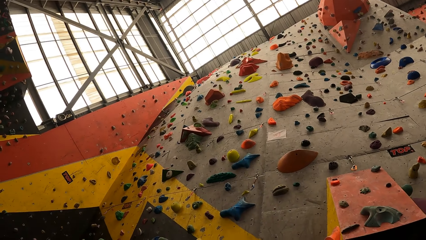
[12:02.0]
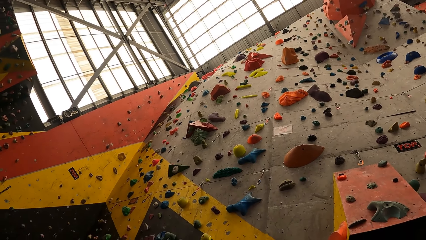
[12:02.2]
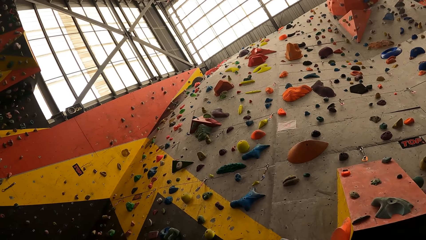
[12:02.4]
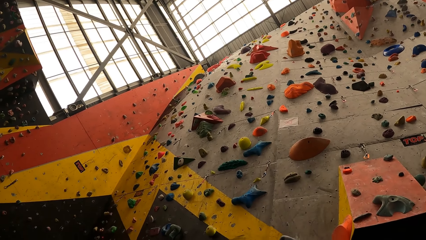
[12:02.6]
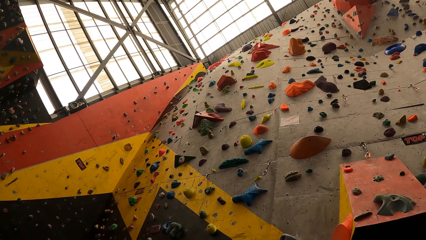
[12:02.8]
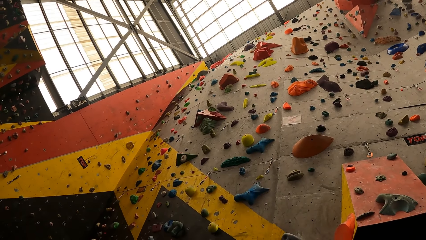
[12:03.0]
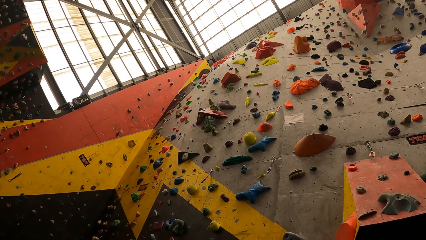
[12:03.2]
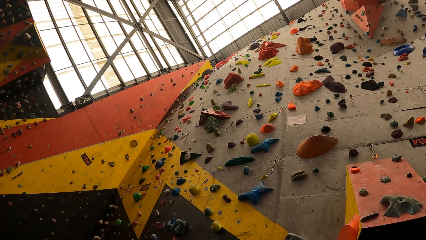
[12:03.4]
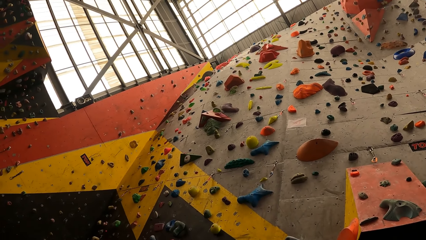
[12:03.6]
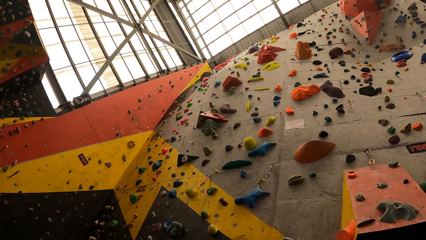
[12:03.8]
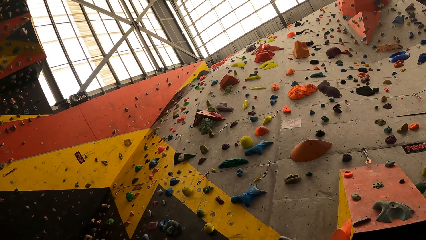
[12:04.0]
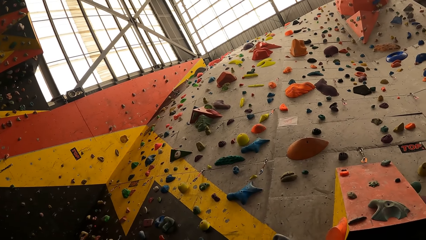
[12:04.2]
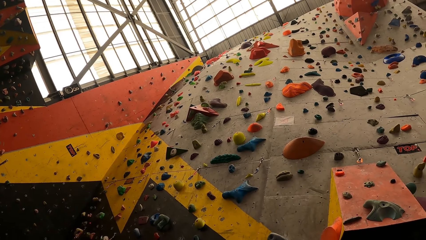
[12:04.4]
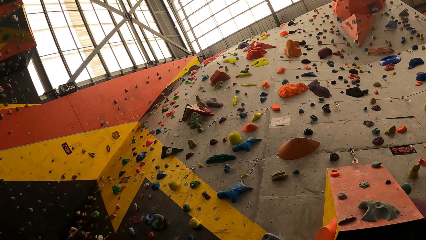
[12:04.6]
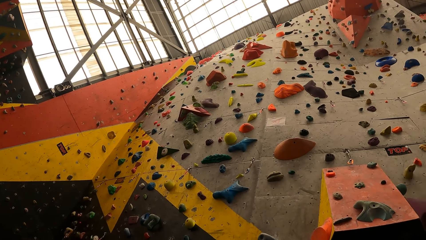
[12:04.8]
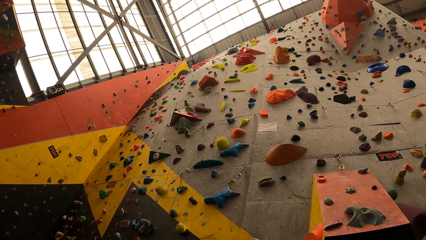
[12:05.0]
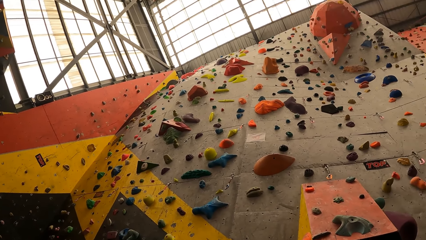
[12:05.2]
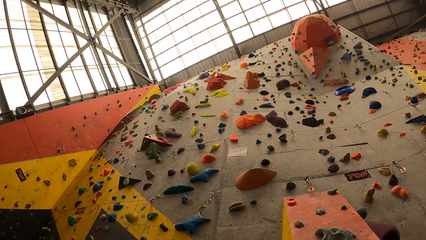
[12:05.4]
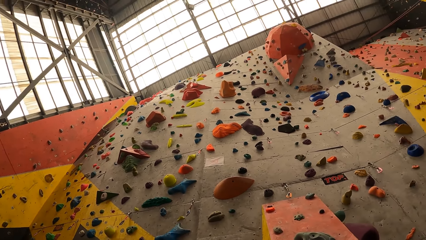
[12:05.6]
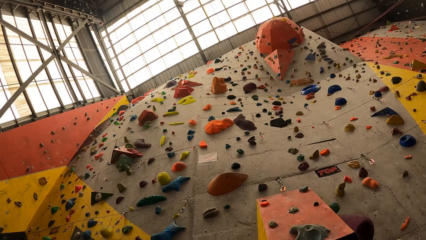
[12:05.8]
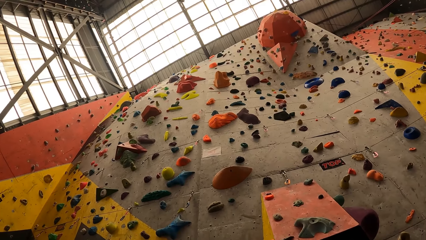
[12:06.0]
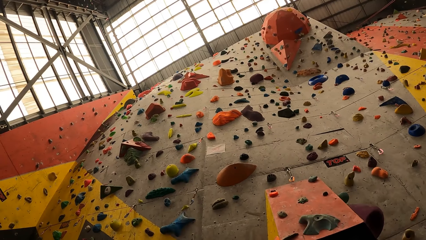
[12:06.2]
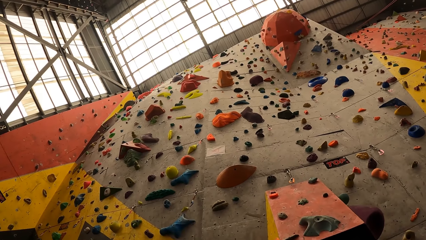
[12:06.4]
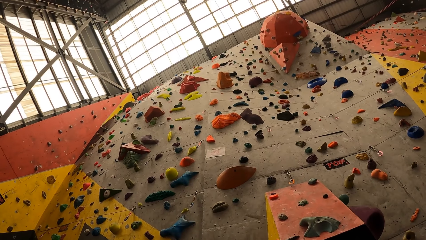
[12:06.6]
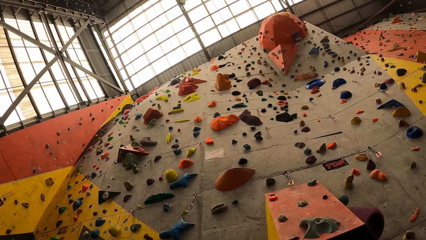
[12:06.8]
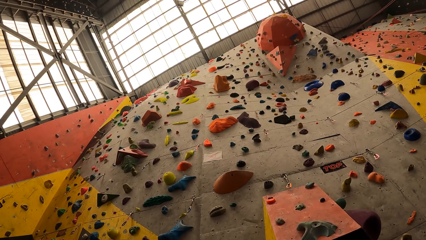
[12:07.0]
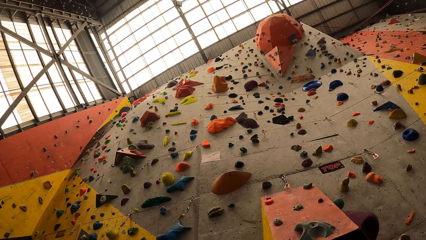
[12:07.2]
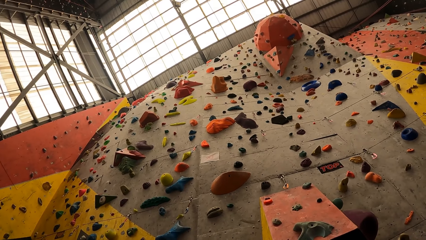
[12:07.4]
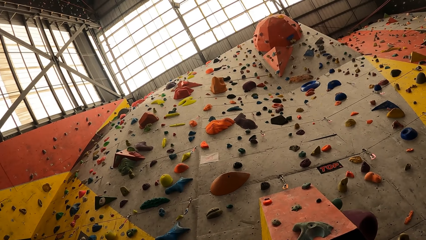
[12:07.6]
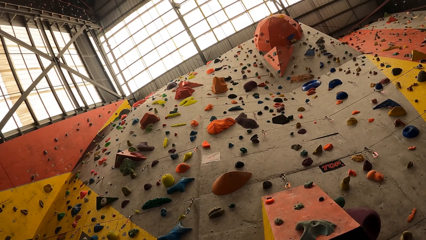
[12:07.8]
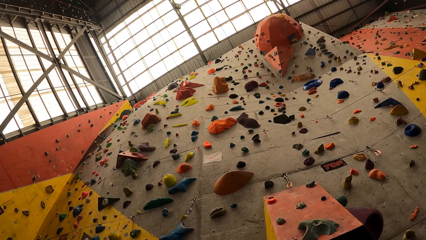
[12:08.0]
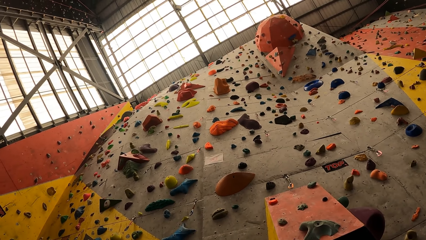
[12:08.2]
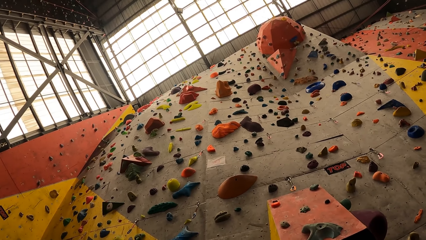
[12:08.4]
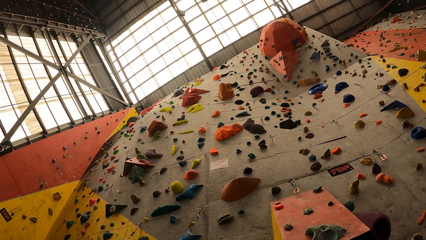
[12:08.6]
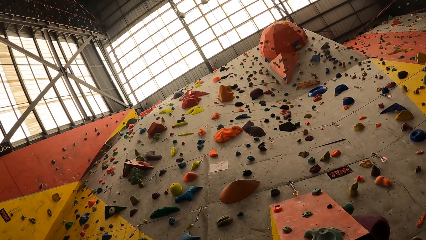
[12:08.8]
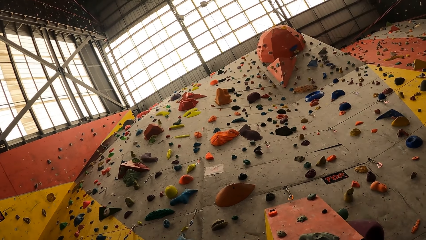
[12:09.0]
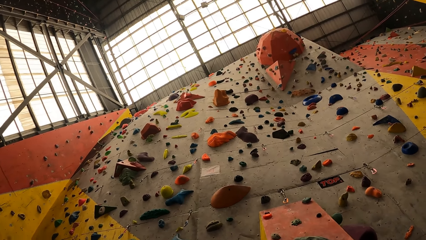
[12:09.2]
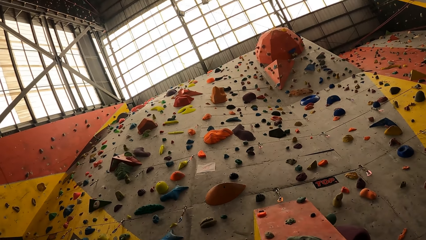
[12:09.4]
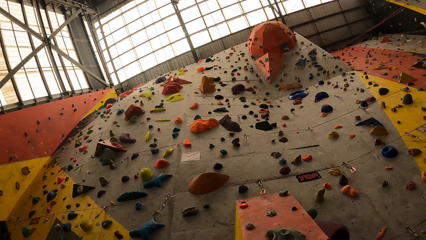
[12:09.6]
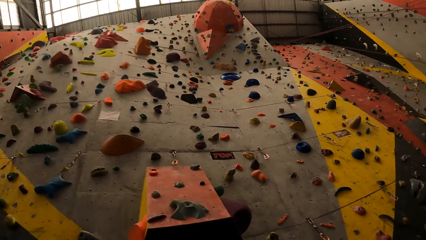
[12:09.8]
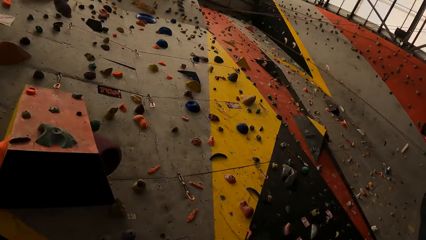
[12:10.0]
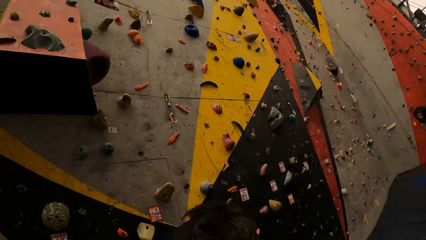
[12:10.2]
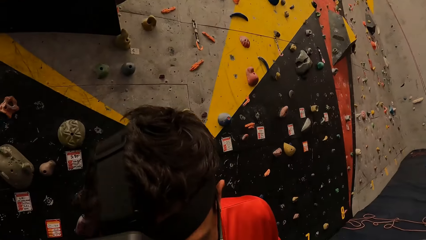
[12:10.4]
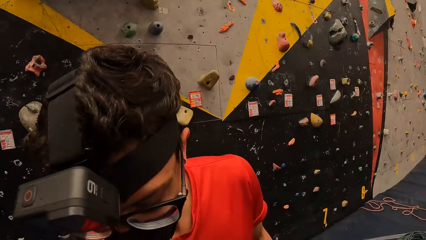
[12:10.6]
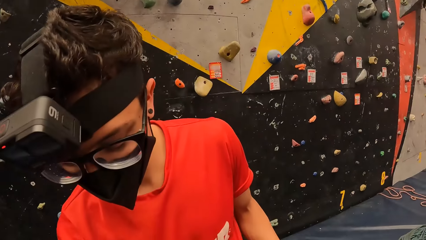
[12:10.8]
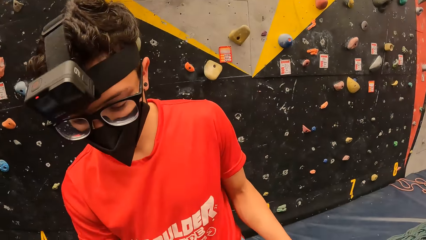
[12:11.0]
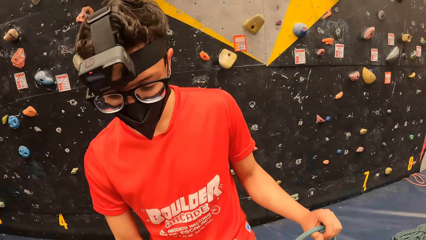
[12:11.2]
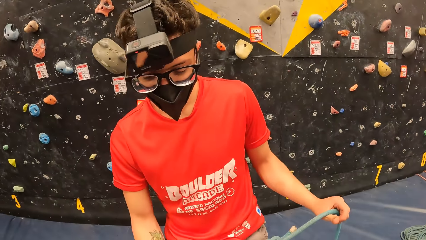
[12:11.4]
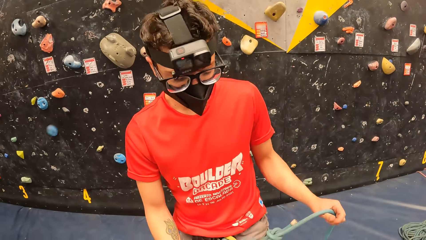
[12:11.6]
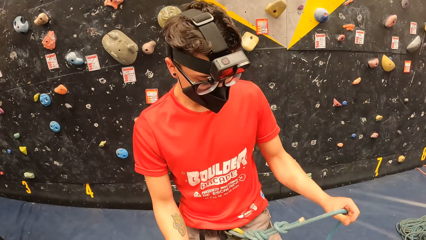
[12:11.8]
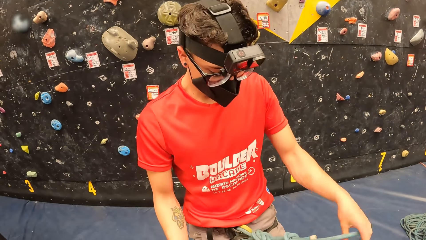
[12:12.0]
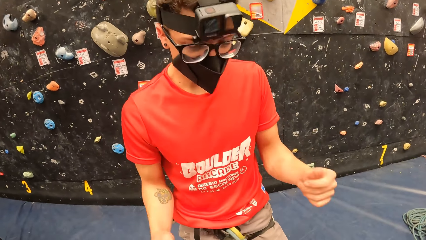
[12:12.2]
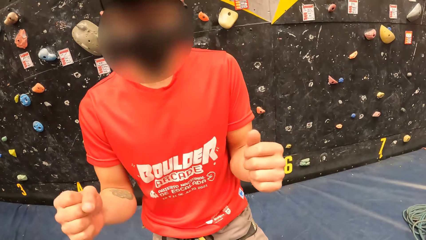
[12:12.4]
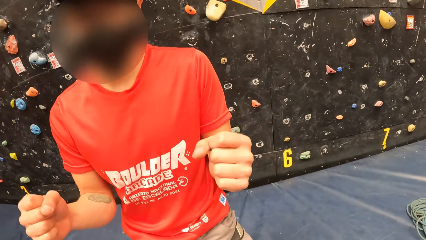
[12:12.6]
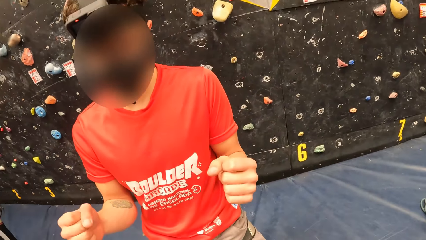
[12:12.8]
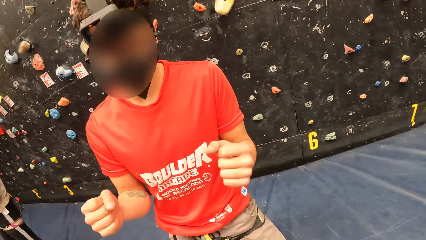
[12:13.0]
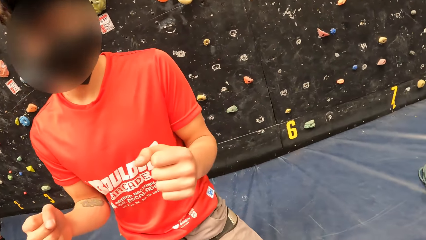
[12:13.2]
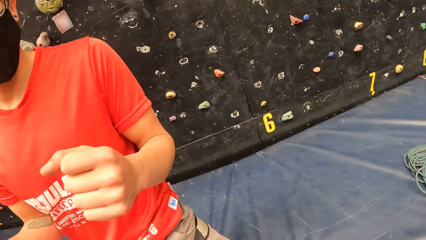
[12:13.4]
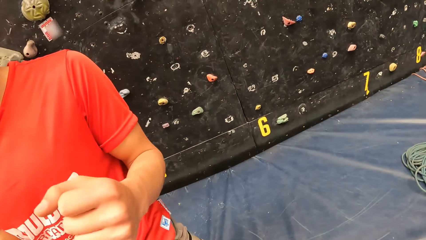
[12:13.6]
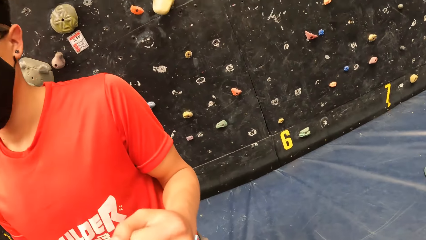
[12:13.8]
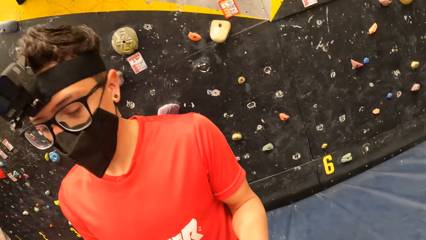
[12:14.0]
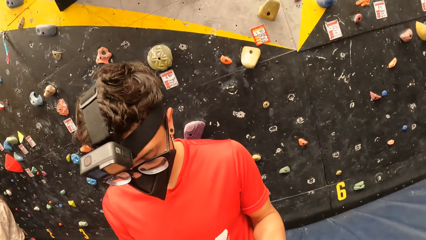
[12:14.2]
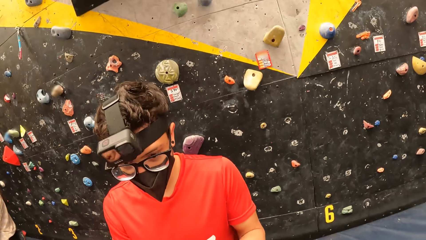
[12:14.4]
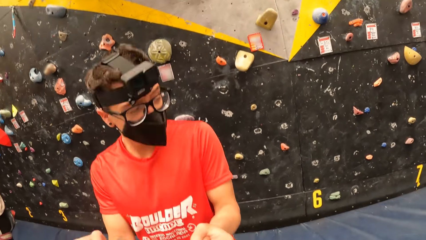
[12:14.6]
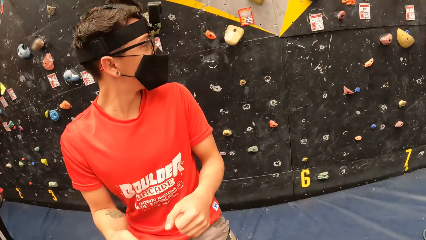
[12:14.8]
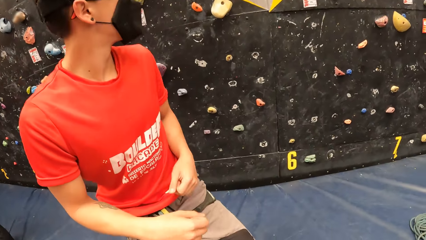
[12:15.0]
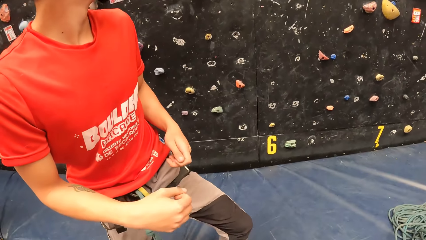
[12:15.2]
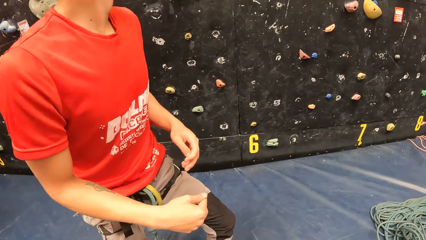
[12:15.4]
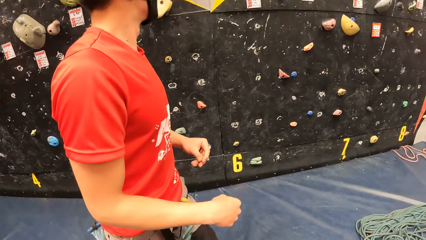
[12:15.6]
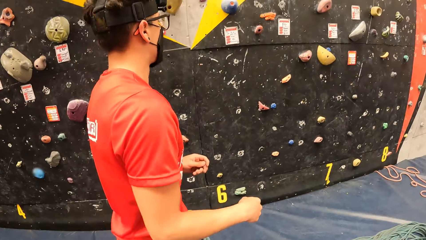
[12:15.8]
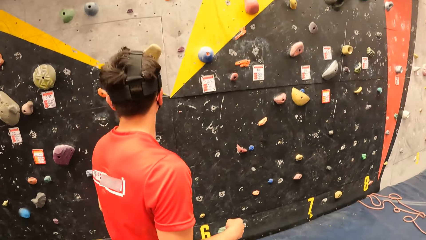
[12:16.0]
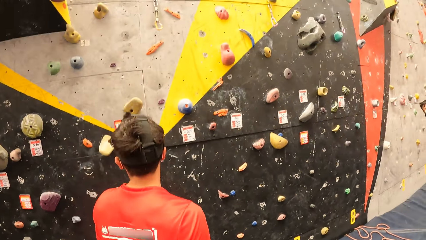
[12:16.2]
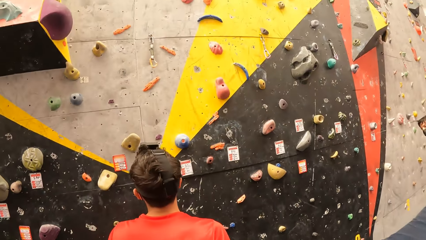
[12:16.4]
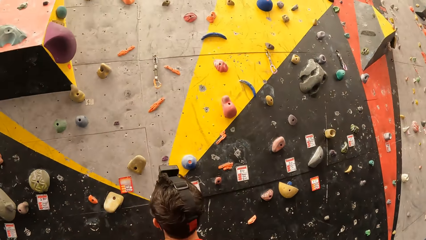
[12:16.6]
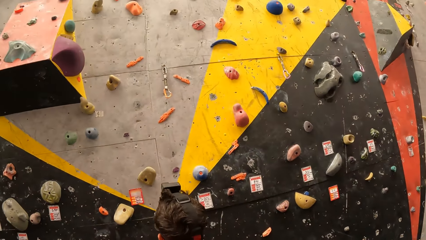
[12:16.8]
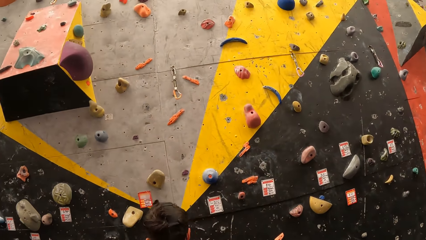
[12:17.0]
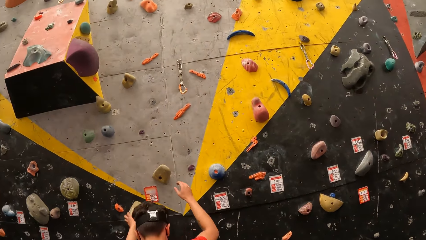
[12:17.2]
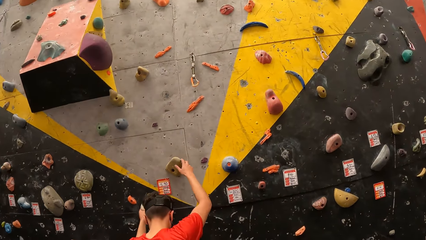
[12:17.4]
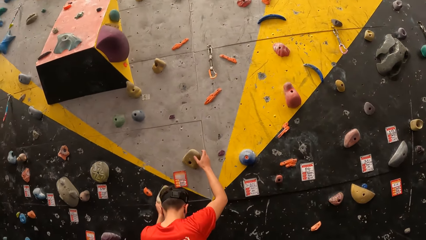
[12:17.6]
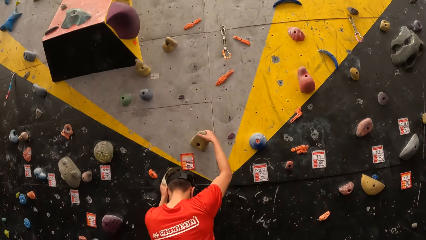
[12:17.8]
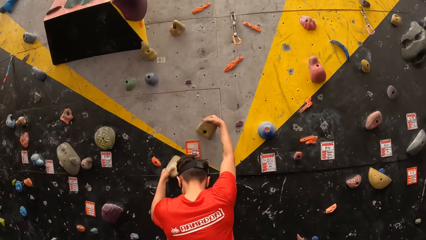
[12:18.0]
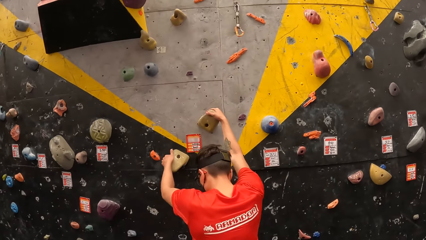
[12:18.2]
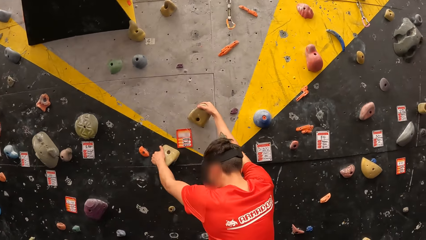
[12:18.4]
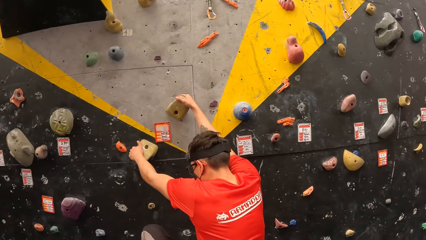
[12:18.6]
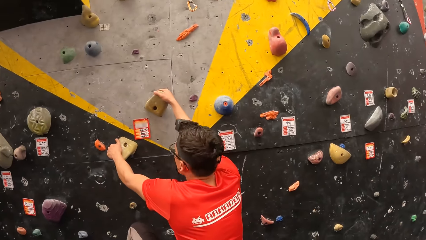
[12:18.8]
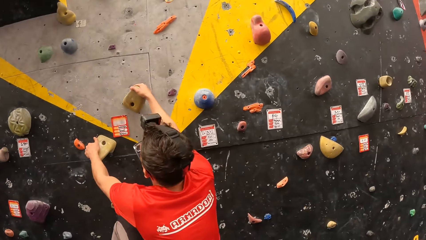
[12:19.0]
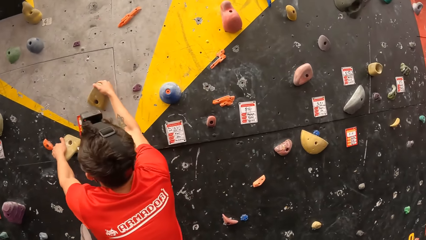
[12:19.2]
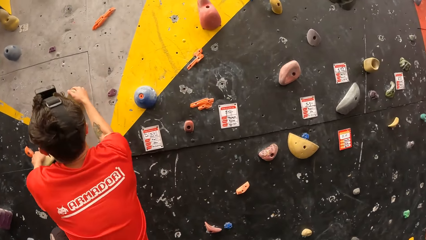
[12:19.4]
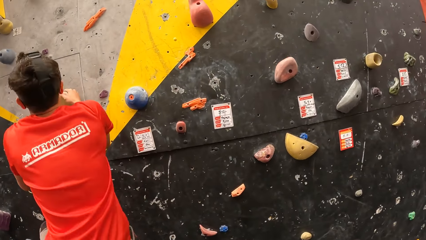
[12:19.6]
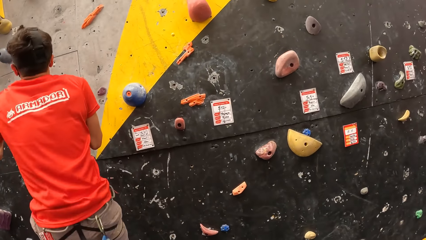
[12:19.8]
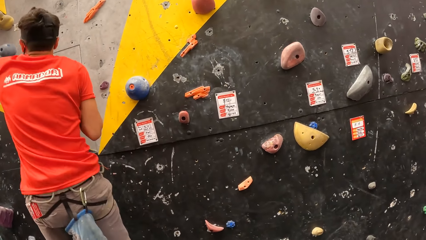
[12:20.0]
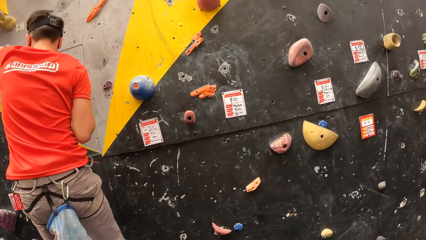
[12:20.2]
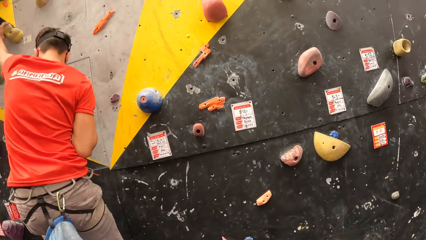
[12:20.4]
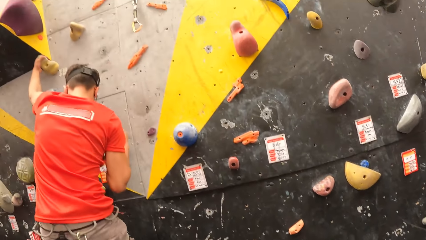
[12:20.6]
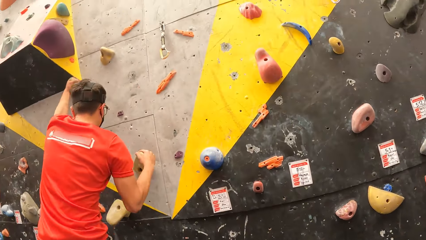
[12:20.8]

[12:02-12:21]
The camera wearer looks at the wall. A man puts down the rope and gestures with his hand. The man walks in the playing room. The man walks away and climbs the wall.
